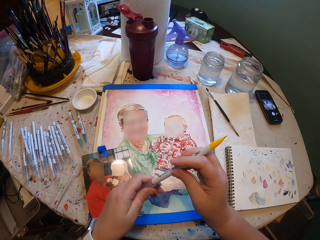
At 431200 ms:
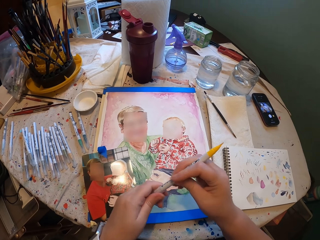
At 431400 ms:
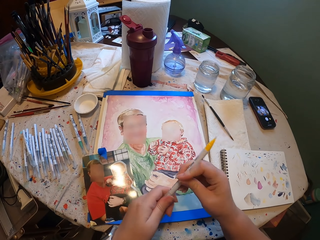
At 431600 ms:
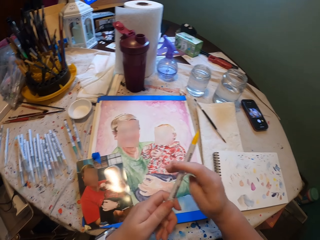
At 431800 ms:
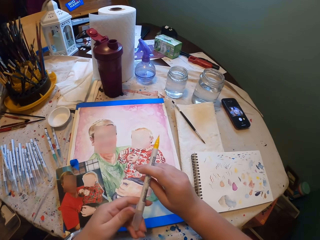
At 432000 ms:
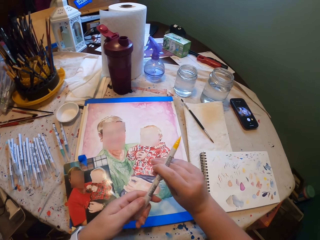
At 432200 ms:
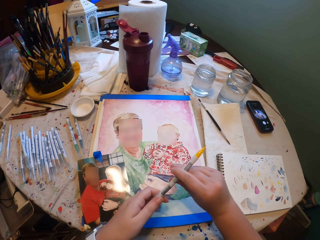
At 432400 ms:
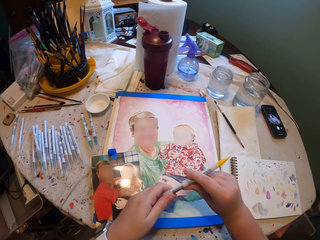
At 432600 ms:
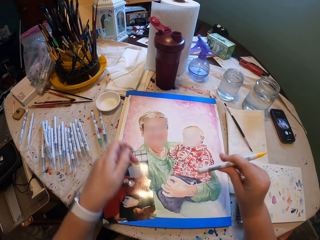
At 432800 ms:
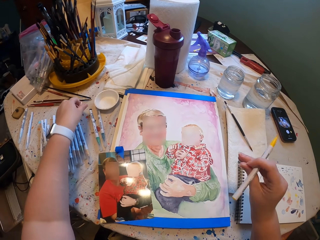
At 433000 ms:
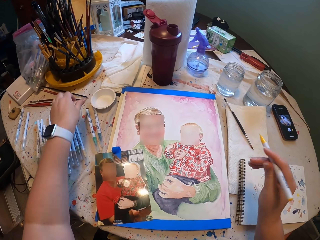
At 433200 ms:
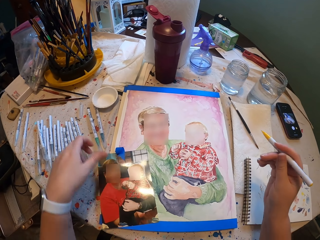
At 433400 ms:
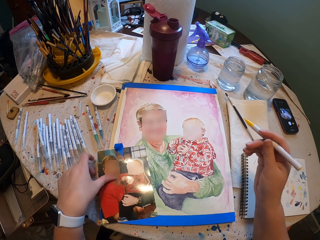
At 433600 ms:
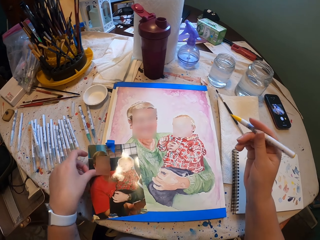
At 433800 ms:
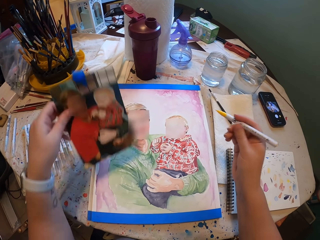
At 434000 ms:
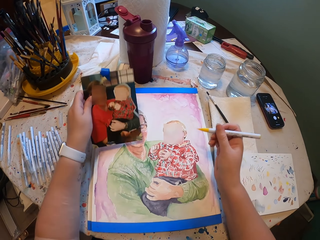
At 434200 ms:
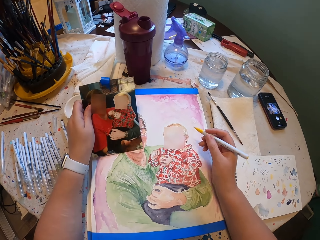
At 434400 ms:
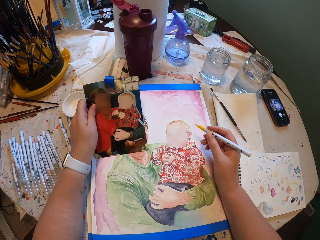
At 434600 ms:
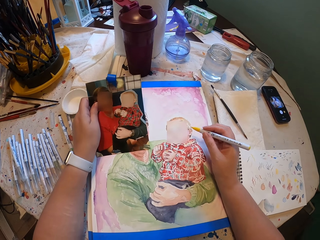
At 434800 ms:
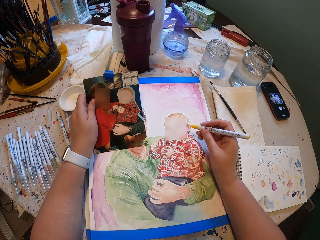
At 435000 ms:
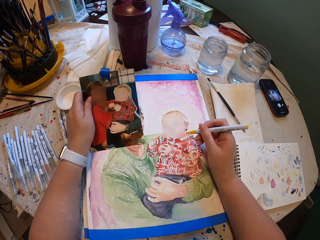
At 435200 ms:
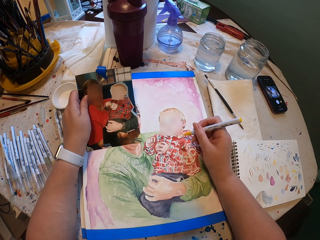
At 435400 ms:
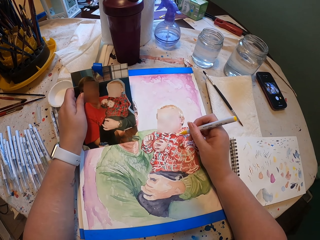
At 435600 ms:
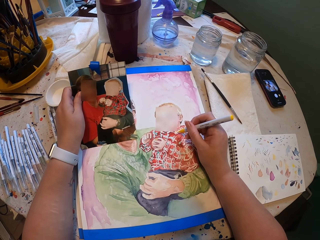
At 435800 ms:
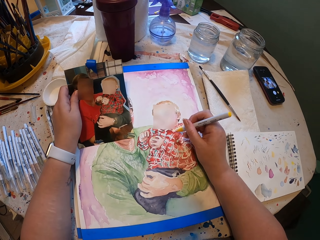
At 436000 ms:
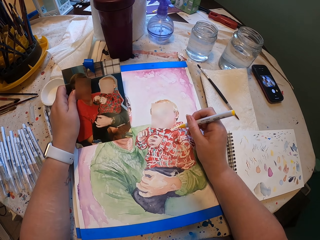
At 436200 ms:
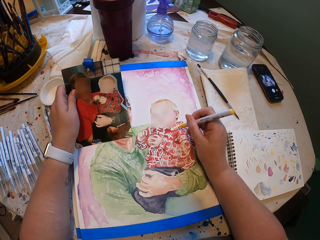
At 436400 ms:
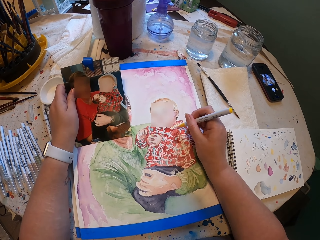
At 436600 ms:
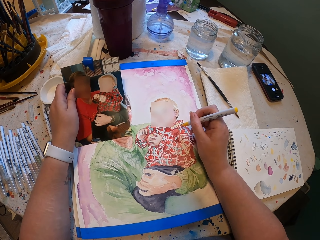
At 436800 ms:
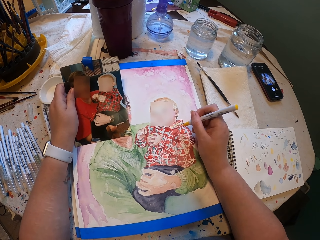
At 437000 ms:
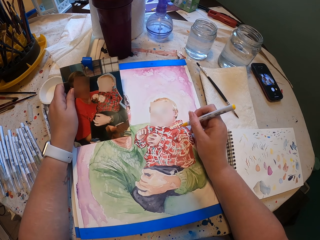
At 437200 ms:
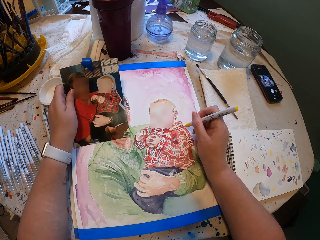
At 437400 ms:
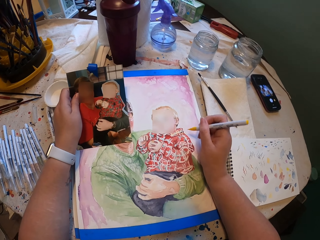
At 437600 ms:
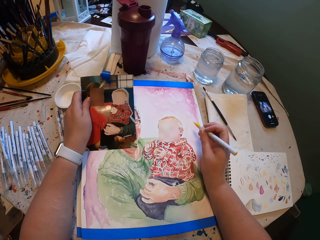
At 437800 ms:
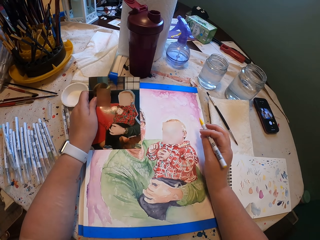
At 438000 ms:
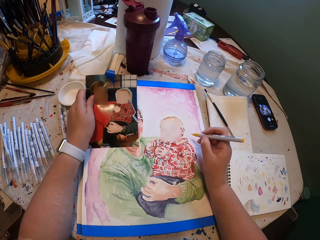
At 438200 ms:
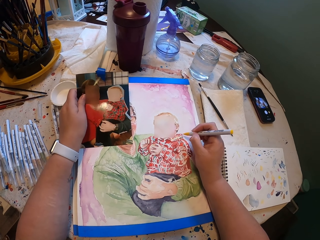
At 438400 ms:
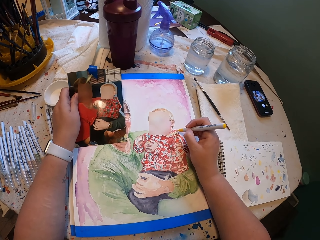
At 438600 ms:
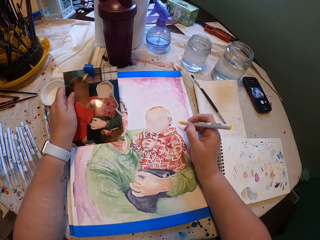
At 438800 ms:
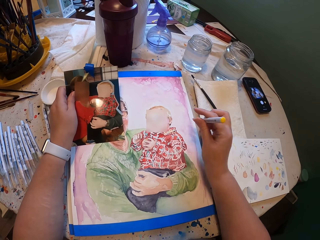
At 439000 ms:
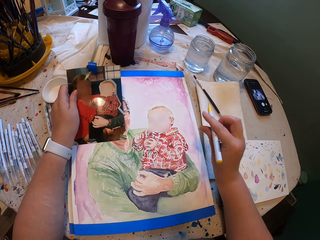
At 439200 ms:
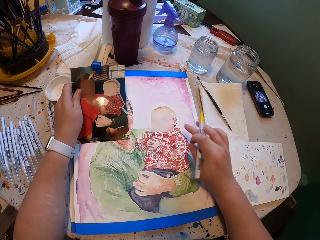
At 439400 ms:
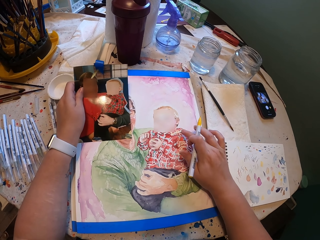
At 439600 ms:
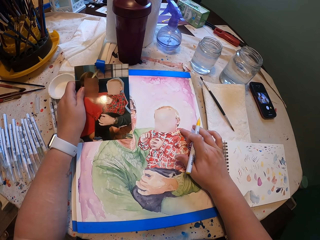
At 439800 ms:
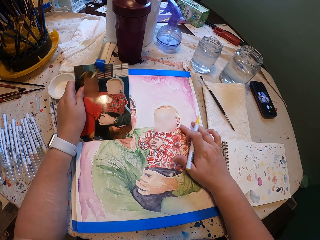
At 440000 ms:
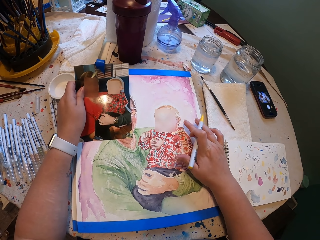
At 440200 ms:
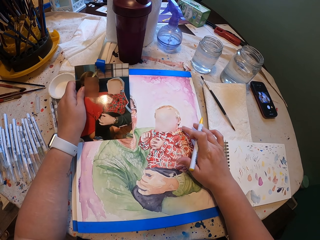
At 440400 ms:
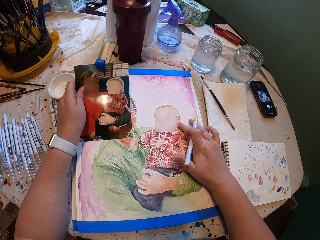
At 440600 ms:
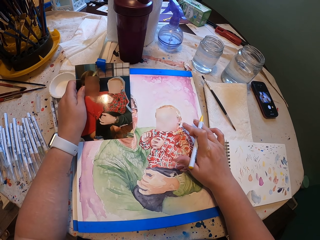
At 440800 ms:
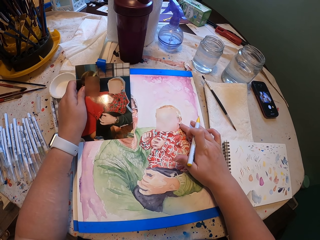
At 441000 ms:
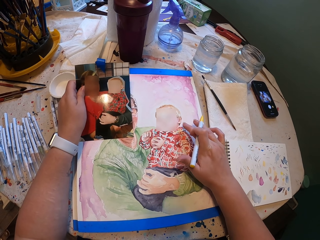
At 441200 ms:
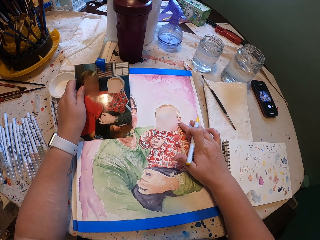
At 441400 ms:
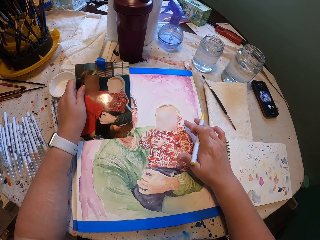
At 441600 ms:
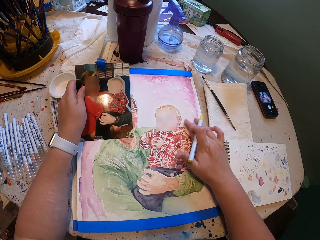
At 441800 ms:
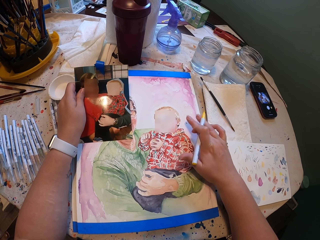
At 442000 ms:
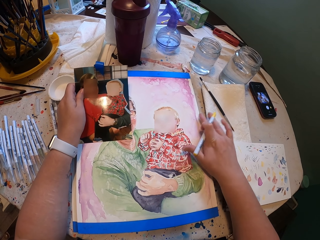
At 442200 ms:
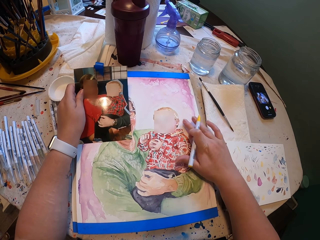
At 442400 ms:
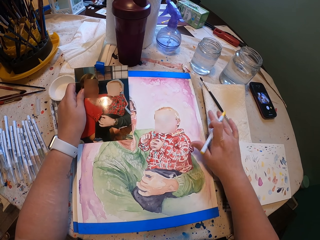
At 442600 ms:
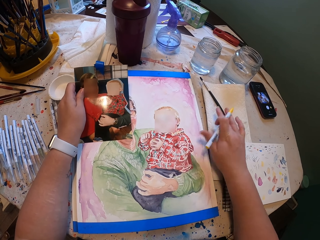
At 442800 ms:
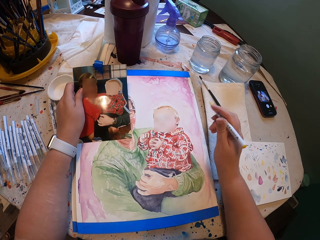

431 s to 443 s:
The camera wearer places the lid at the back of the pen. They remove the pen lid. They drop the lid. They place the pen lid on the table. They pick up the picture. They paint the picture. They wipe the paint on the drawing with a finger.

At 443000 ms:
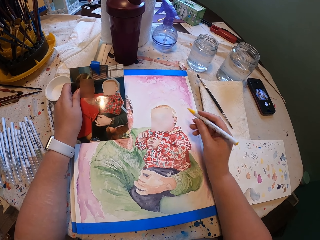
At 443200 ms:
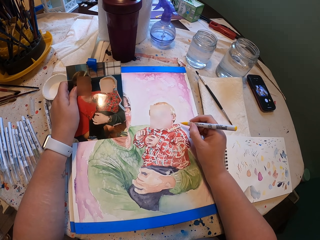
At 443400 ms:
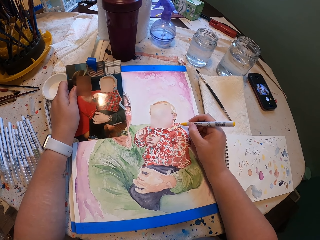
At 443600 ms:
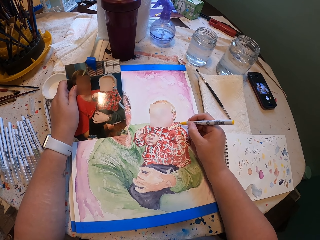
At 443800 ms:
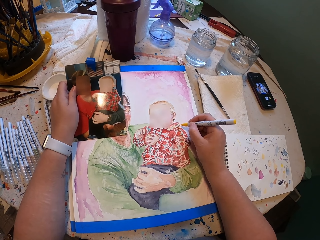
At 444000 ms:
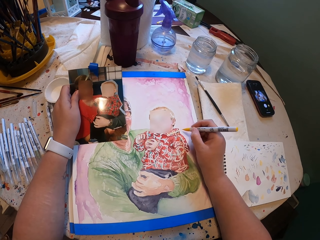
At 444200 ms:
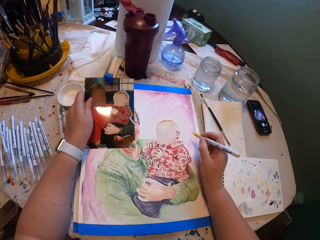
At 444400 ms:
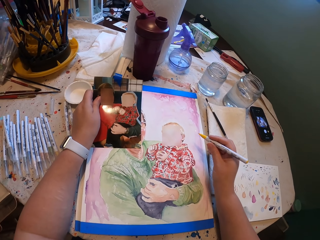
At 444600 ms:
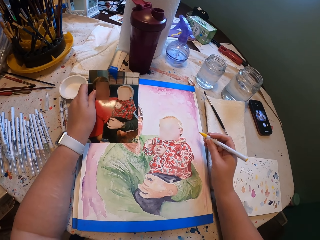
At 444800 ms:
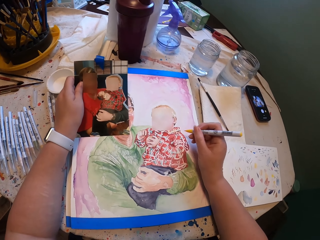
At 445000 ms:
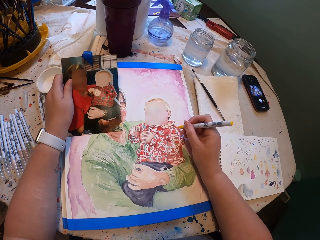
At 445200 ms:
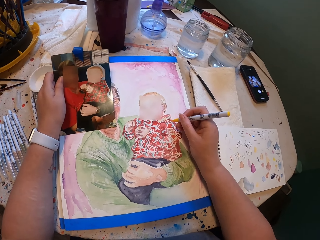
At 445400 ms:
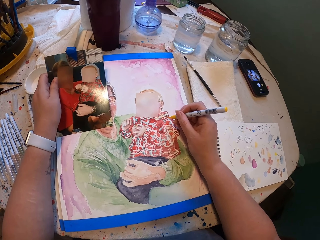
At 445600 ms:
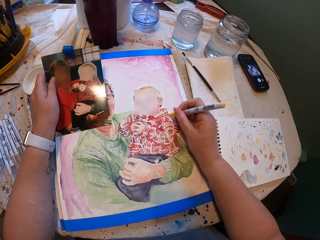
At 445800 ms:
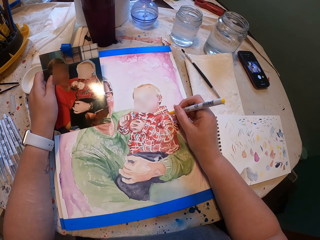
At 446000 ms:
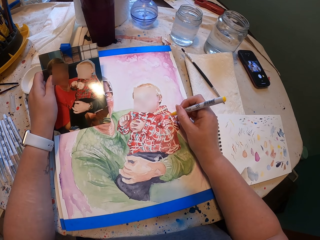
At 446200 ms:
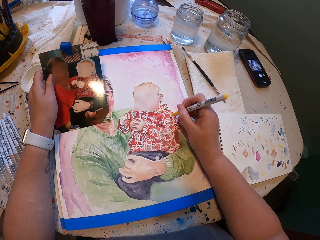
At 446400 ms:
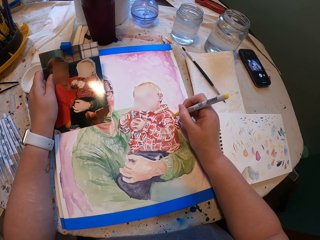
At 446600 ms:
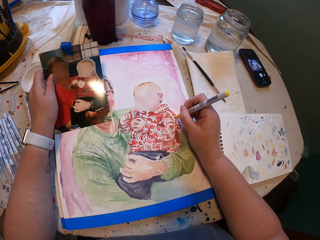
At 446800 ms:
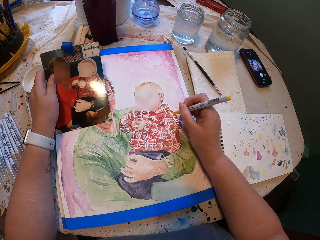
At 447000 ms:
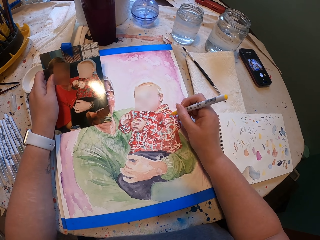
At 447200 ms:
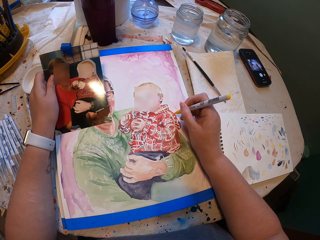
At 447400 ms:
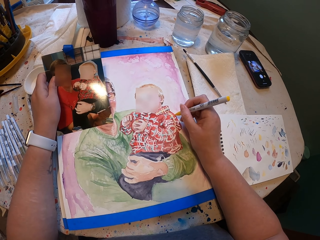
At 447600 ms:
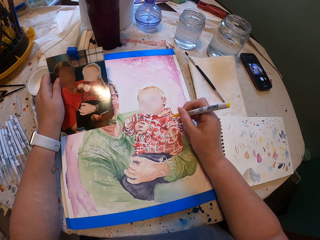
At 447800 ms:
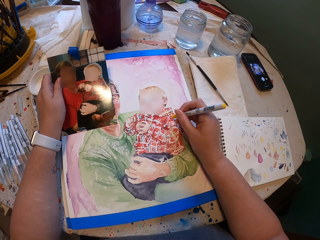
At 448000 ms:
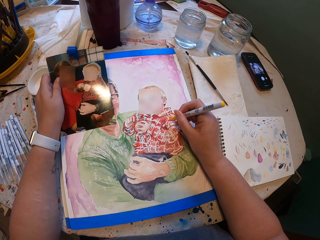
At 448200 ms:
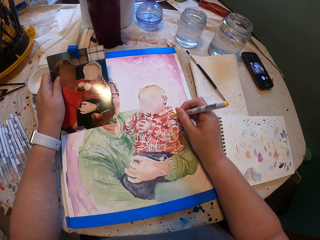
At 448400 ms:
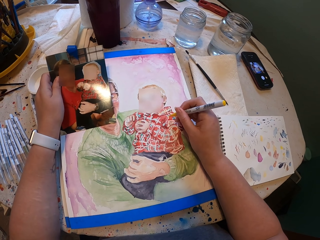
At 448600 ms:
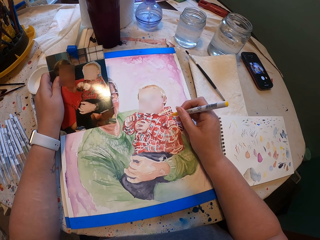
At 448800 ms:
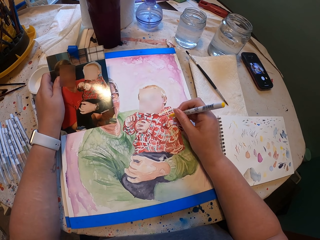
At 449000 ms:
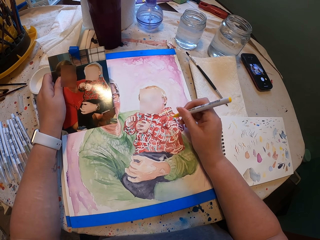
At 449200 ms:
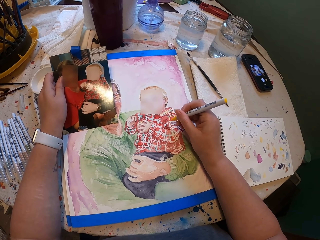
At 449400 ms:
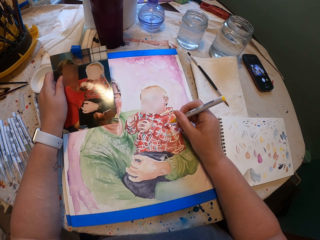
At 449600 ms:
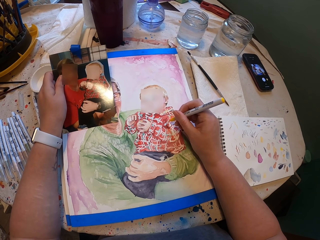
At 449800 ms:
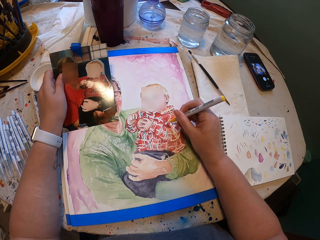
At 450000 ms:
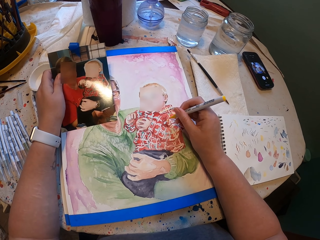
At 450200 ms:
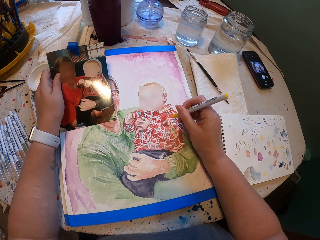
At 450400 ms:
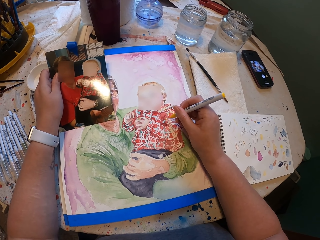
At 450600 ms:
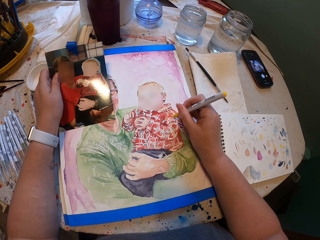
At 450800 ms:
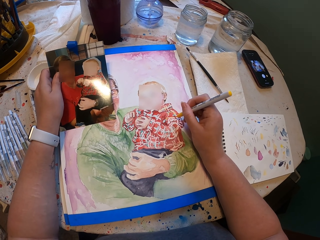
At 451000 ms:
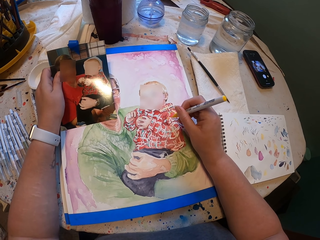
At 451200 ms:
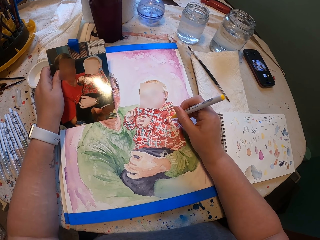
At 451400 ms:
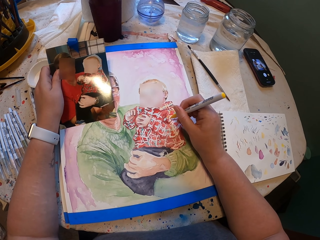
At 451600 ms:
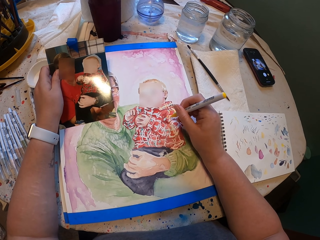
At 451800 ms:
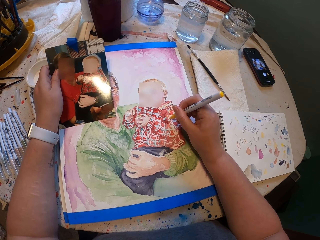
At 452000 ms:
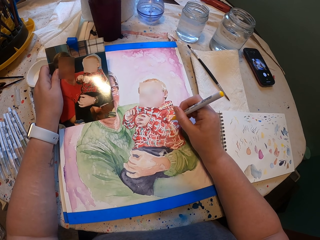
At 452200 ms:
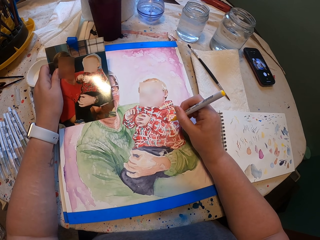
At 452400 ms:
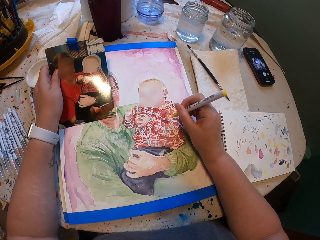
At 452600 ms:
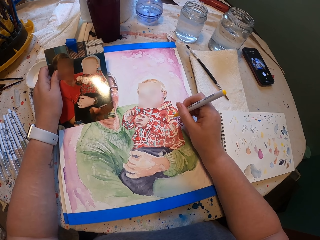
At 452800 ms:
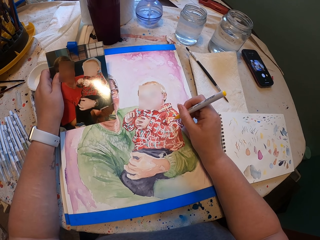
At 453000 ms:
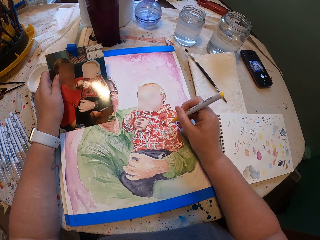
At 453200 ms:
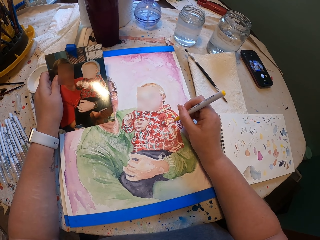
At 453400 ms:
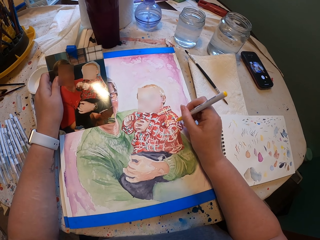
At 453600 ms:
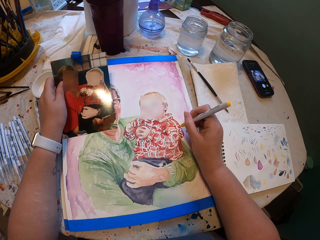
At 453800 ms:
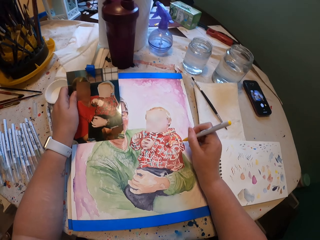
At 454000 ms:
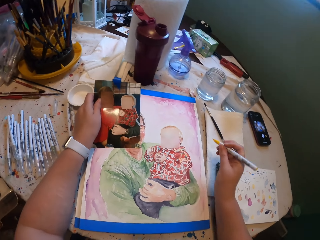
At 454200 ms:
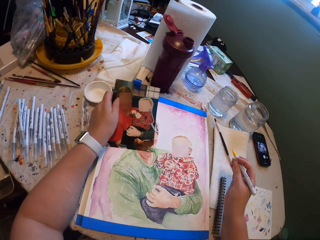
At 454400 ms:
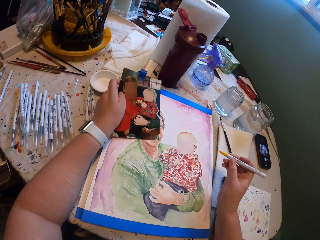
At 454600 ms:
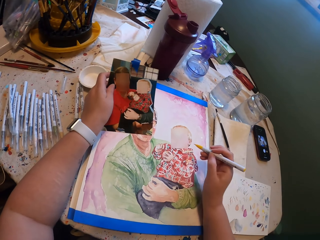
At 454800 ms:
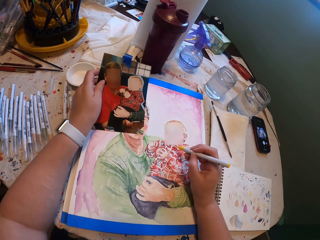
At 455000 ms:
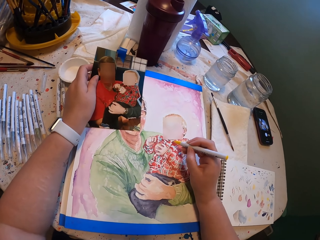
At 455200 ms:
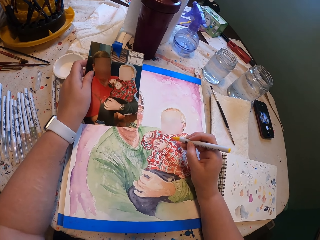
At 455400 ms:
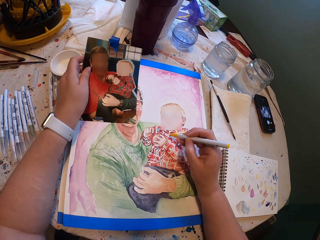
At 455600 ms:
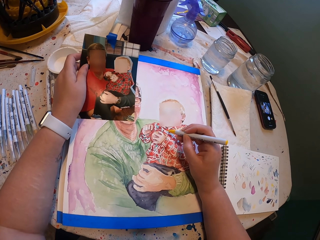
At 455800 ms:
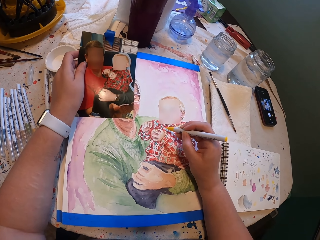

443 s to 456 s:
The camera wearer paints the picture.
